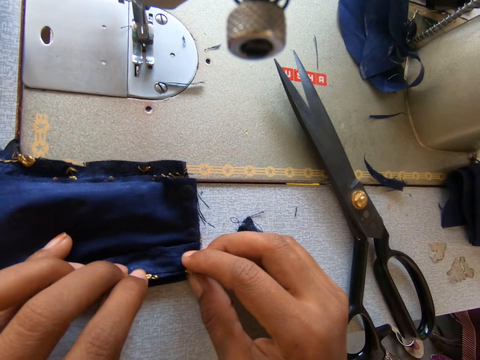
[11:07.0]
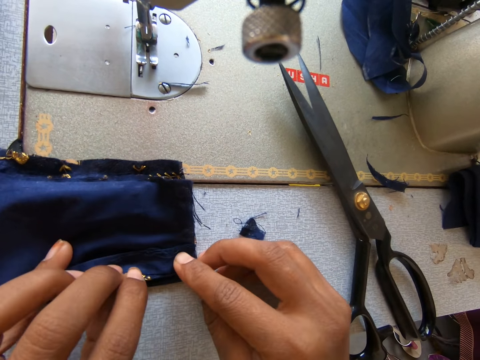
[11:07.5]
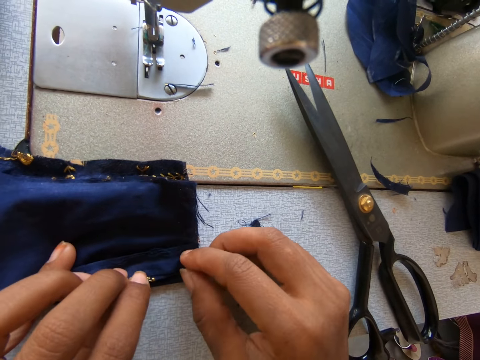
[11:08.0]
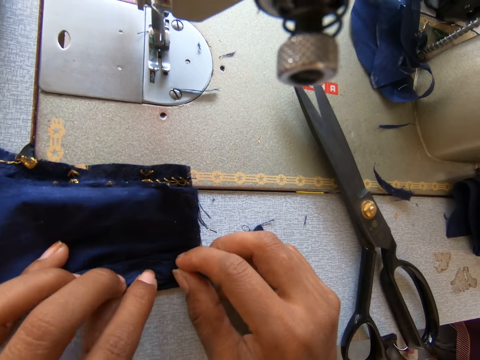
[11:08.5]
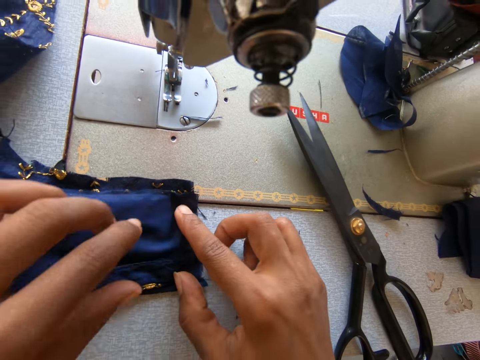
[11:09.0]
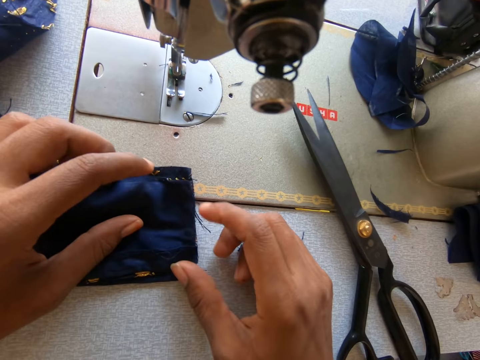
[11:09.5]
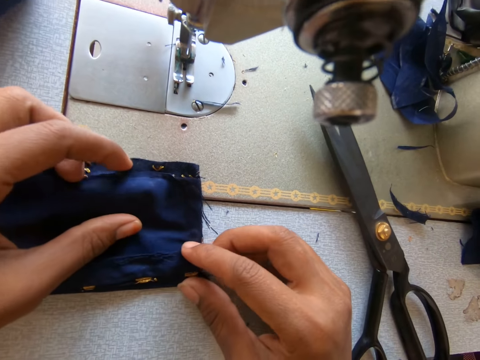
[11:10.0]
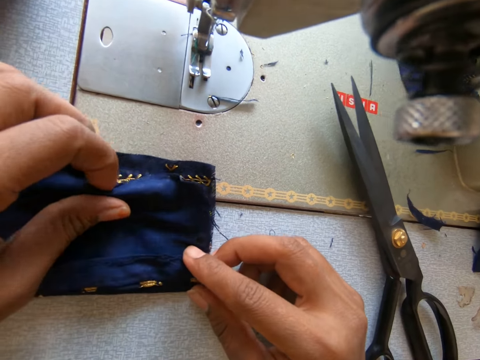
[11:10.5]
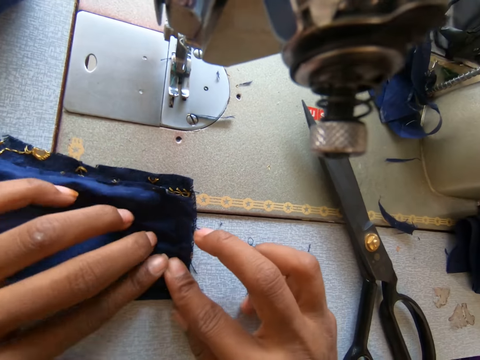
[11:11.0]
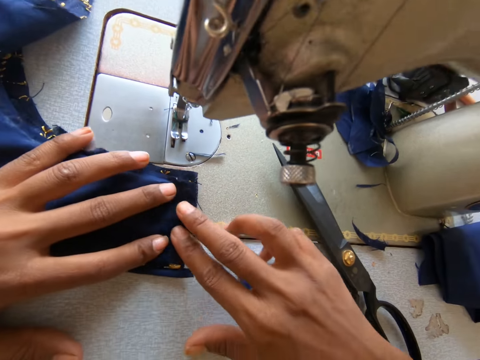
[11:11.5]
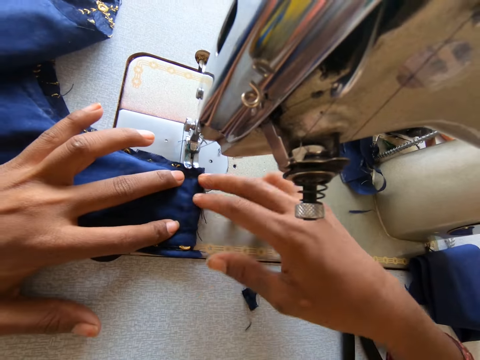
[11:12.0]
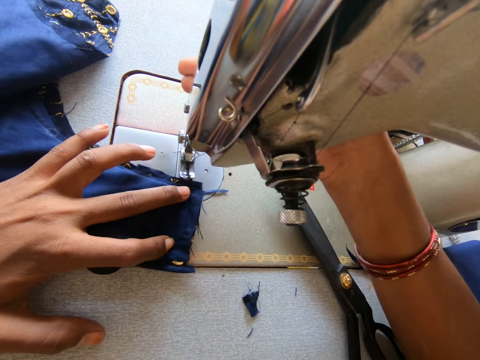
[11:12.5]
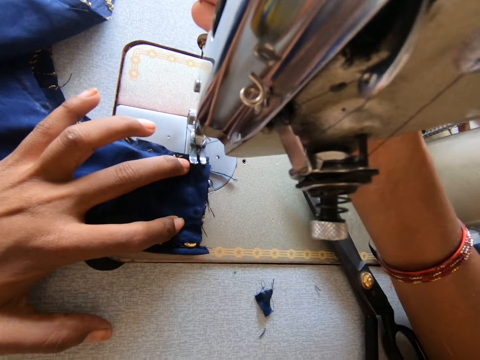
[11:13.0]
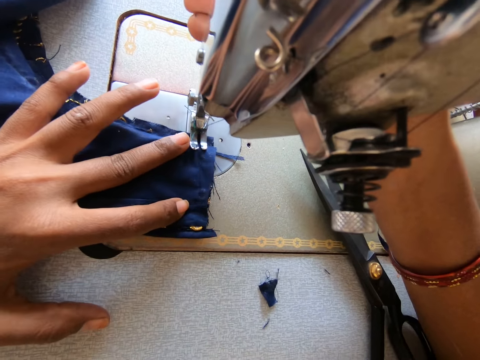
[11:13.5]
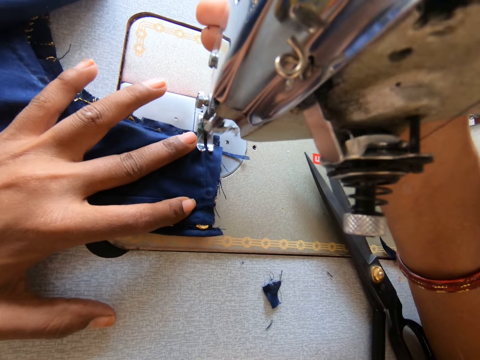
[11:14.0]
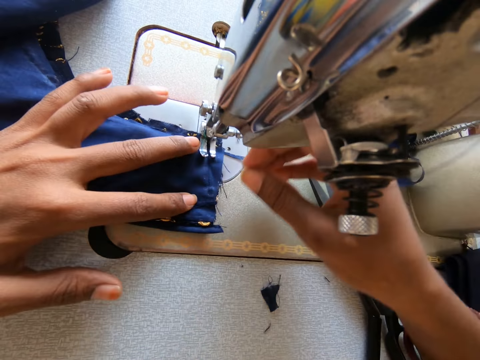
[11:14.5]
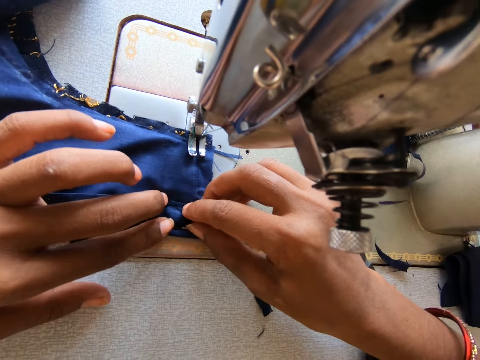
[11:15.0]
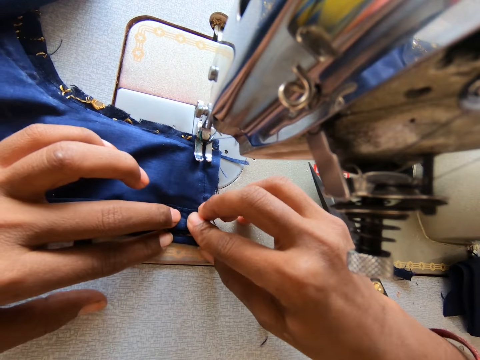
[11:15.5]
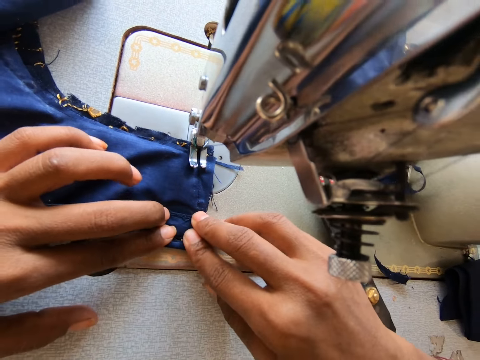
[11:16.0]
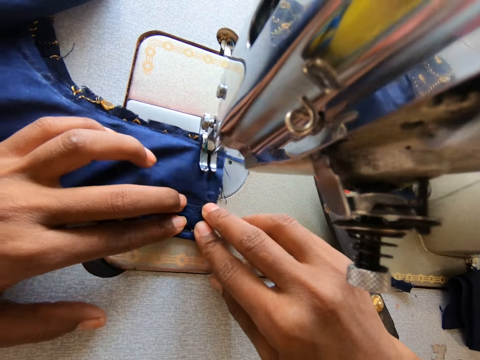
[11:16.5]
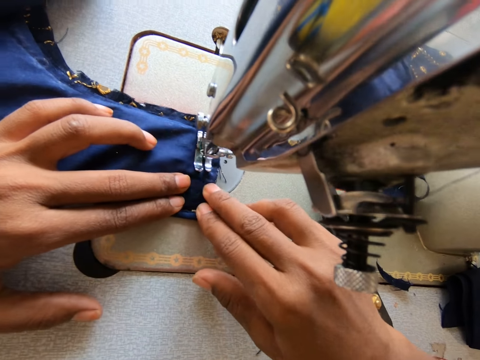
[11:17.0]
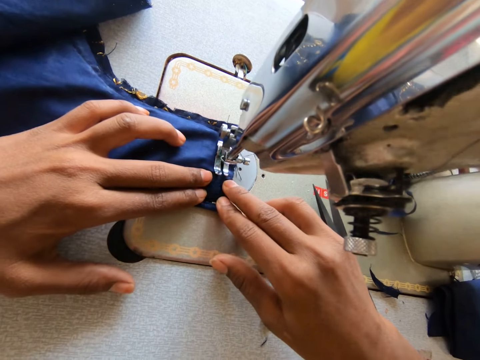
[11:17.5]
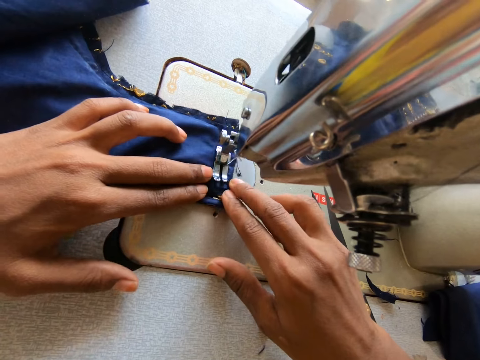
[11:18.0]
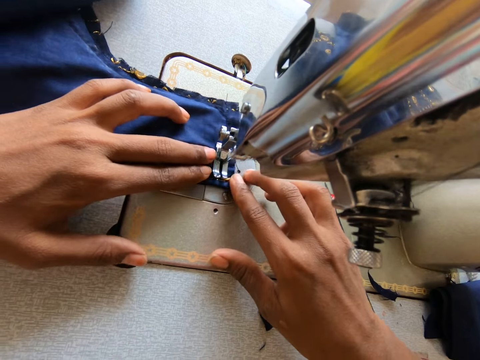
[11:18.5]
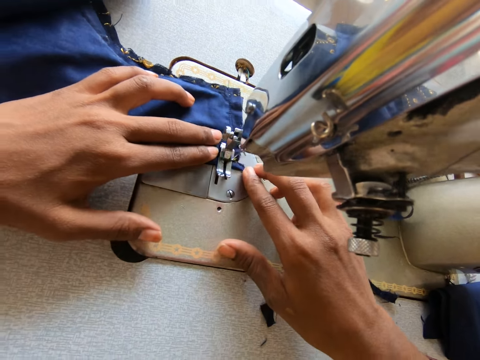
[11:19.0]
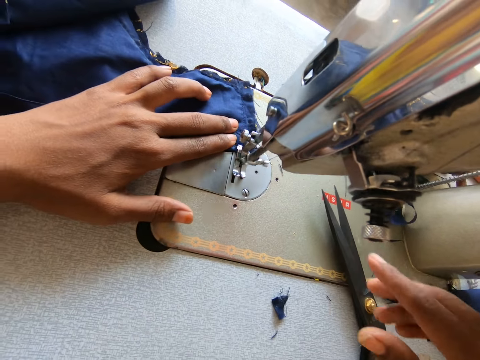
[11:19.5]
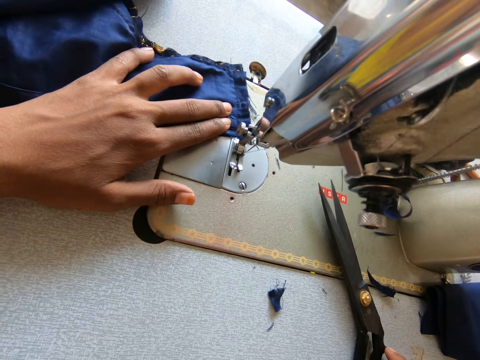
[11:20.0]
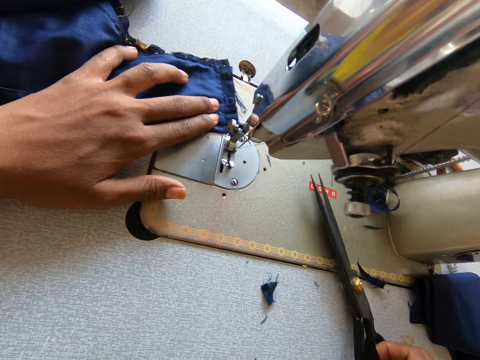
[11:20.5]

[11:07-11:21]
The camera wearer adjusts the cloth. They adjust the sewing machine. They operate on the sewing machine. They sew the cloth with the machine. They sew the cloth.

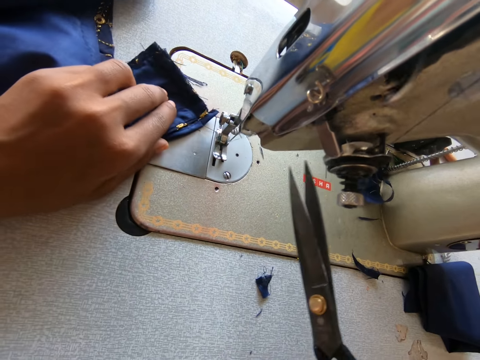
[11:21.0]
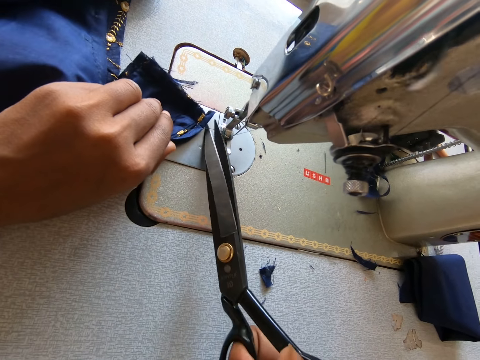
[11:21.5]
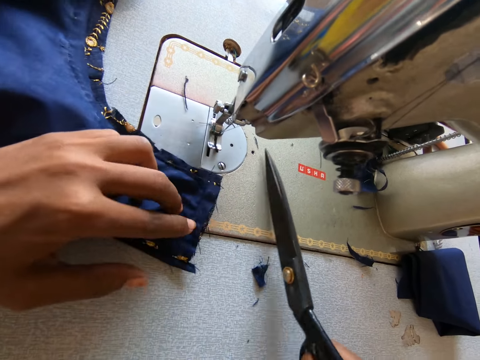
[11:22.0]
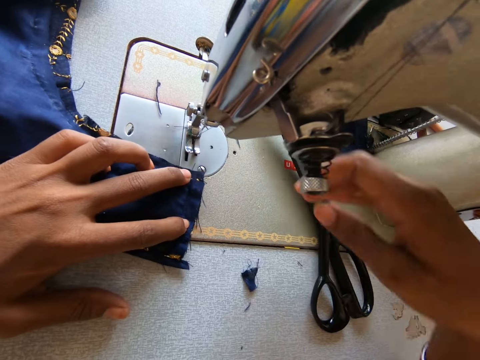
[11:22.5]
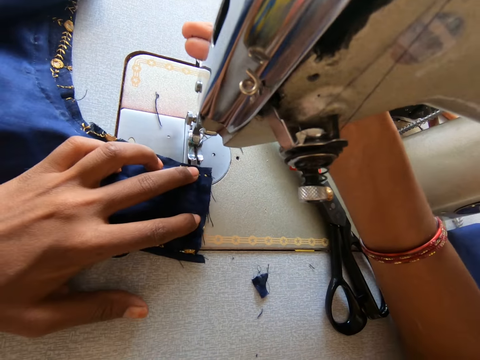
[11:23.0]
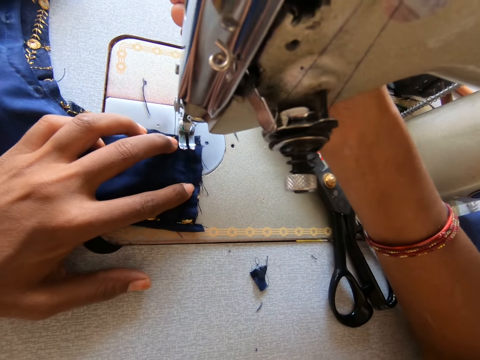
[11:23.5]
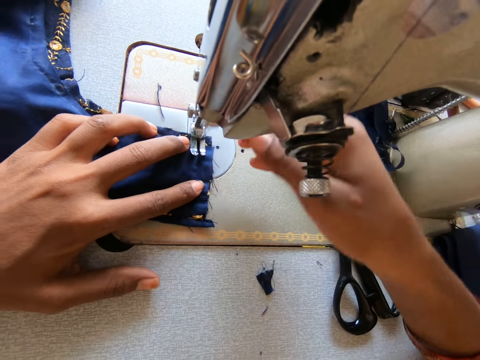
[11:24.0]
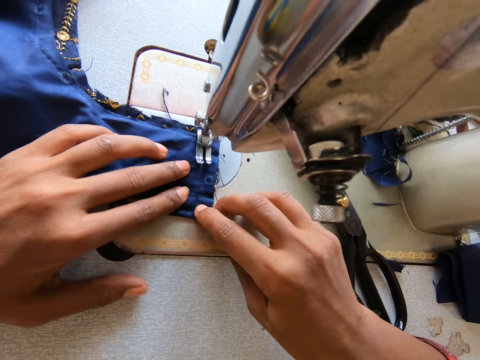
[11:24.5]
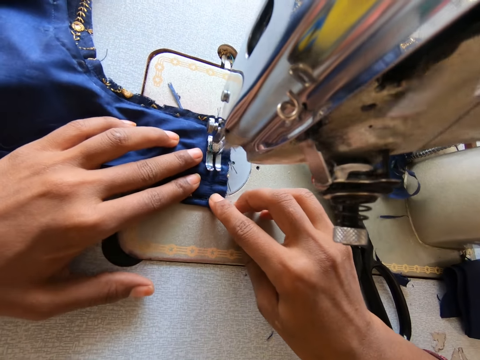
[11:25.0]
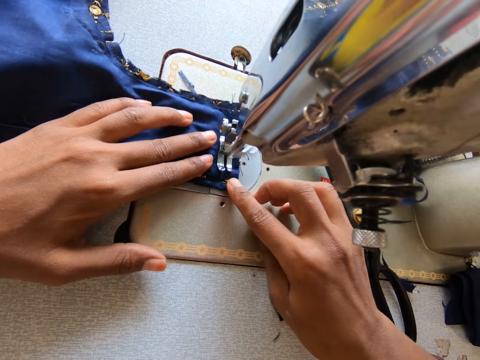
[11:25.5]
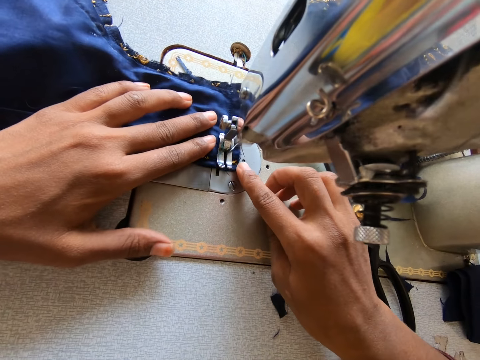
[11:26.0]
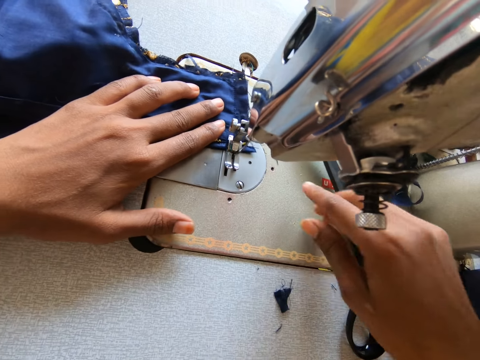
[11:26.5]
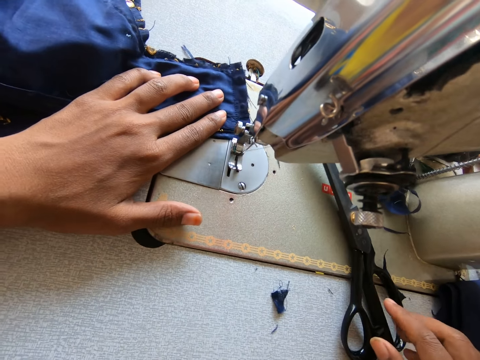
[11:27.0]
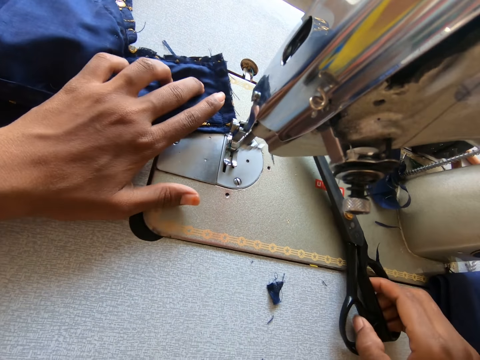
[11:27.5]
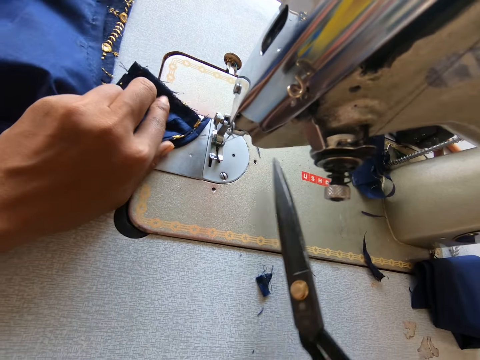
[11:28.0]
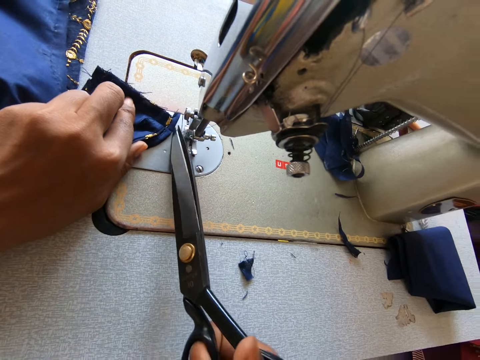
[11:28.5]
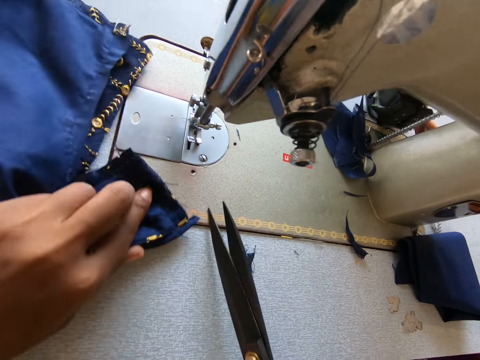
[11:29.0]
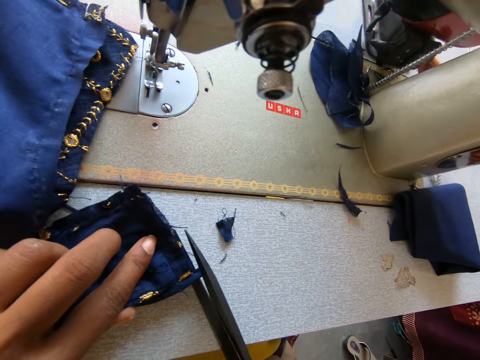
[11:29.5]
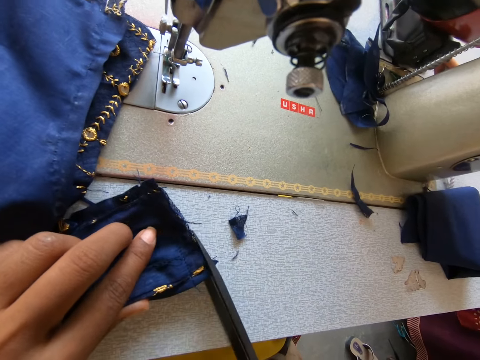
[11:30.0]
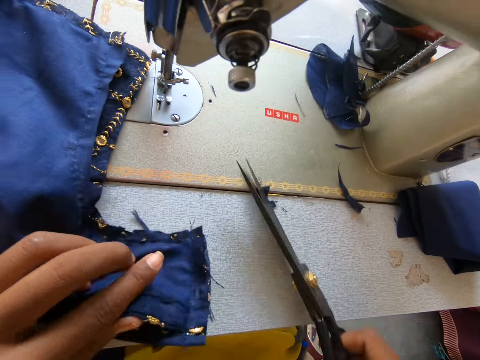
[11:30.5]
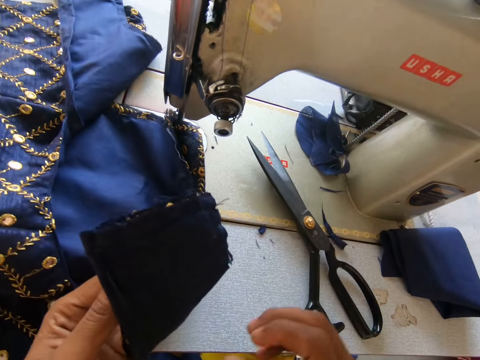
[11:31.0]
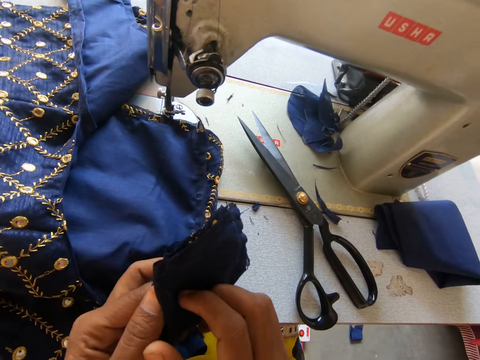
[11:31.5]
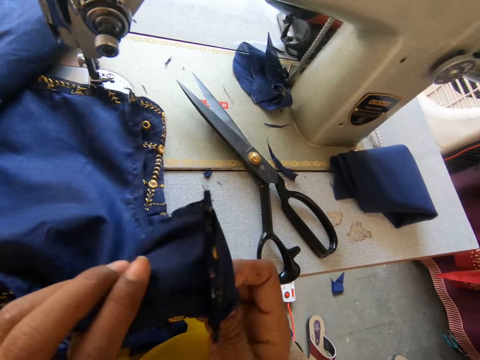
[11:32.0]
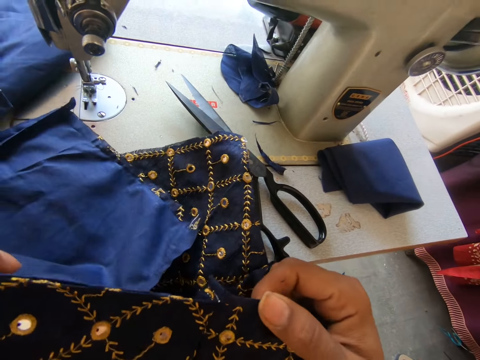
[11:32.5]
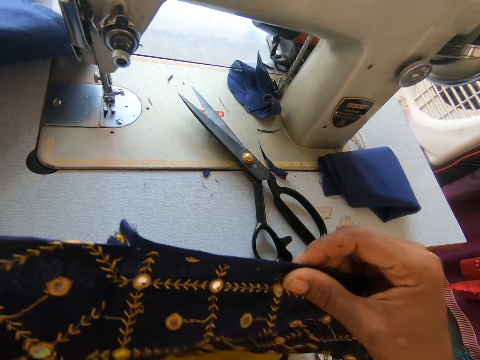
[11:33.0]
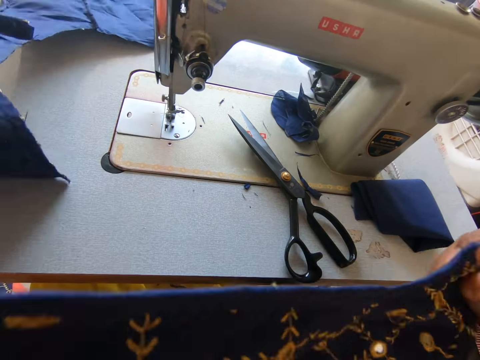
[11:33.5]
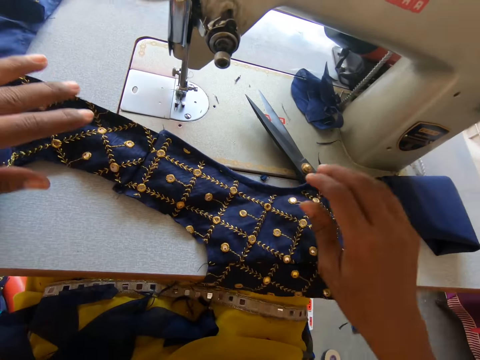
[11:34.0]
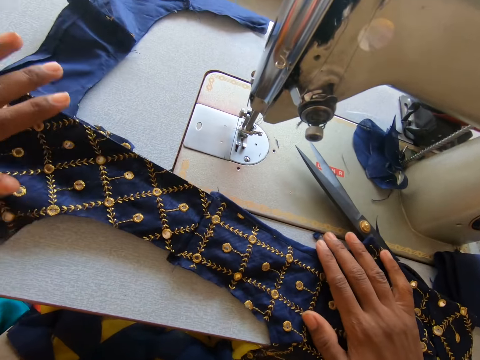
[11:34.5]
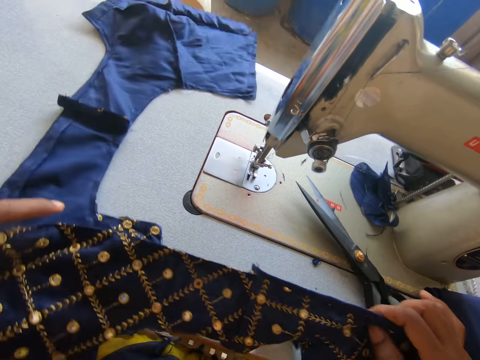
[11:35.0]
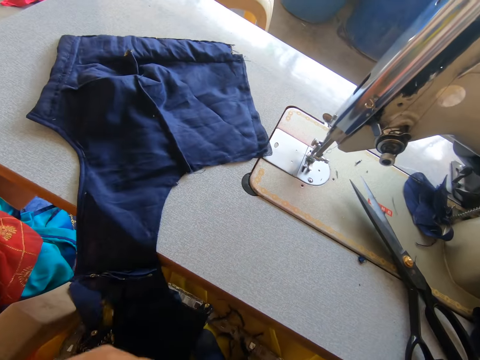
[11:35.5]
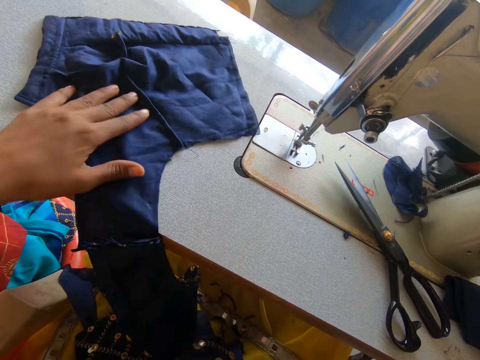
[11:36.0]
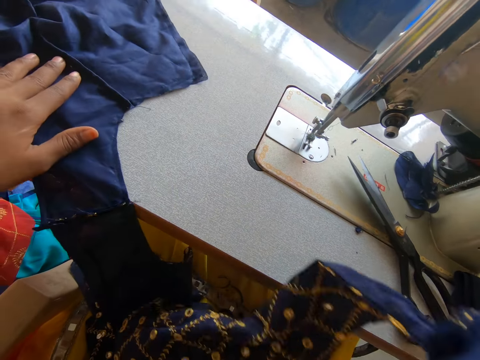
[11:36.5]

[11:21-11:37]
The camera wearer picks up the scissors. They hold the scissors. They cut the thread with the scissors. They put down the scissors. They adjust the sewing machine. They sew the cloth with the machine. They pick up the scissors. They cut the thread with the scissors. They cut the cloth with the scissors. They hold the cloth. They check the cloth. They move the cloth around. They put the cloth on the sewing machine.
